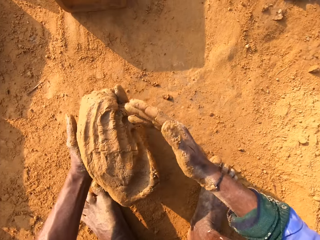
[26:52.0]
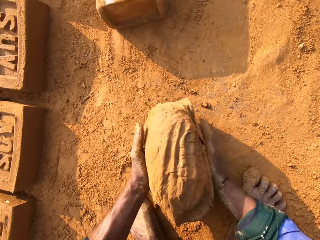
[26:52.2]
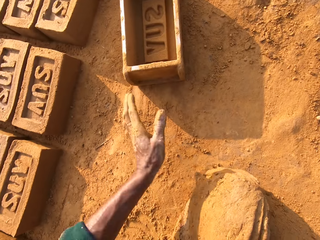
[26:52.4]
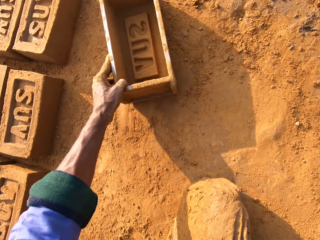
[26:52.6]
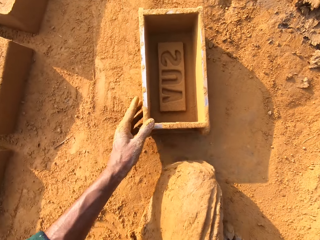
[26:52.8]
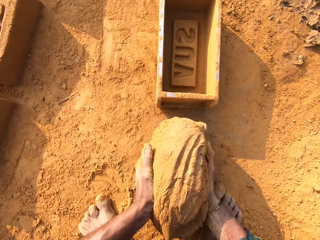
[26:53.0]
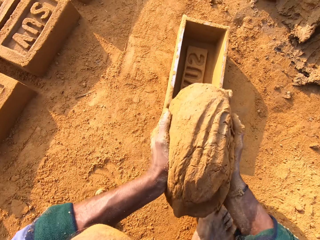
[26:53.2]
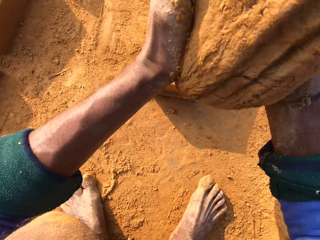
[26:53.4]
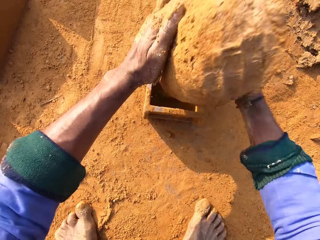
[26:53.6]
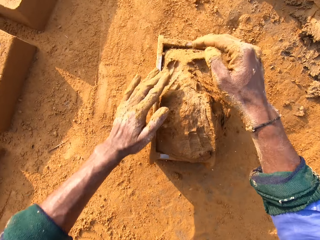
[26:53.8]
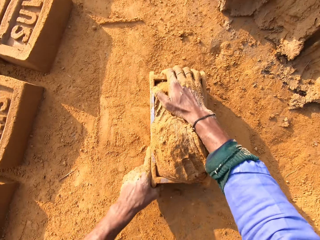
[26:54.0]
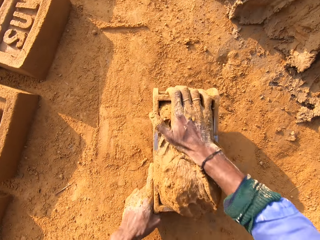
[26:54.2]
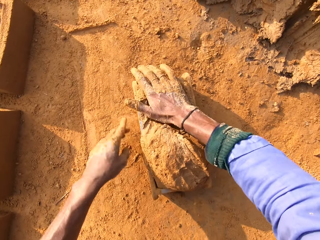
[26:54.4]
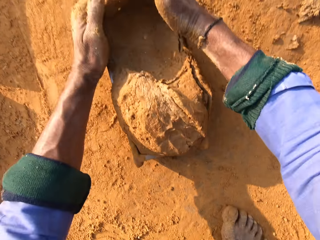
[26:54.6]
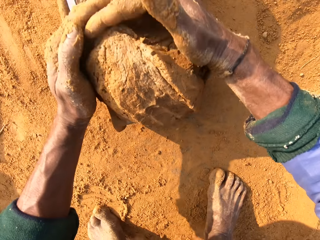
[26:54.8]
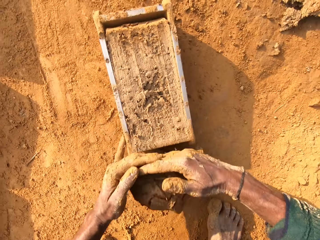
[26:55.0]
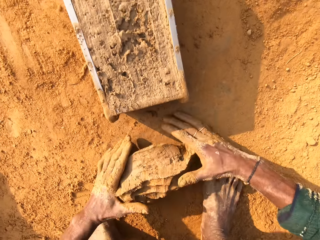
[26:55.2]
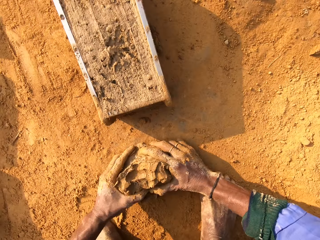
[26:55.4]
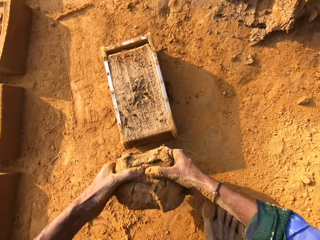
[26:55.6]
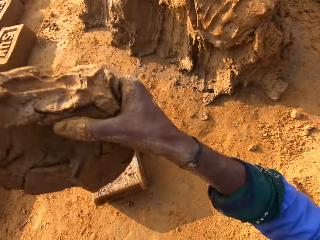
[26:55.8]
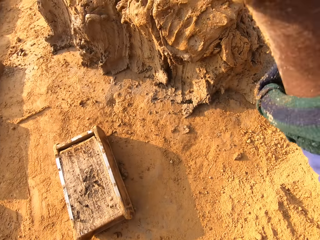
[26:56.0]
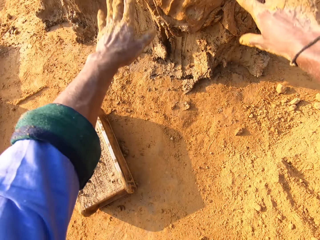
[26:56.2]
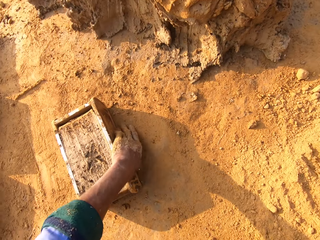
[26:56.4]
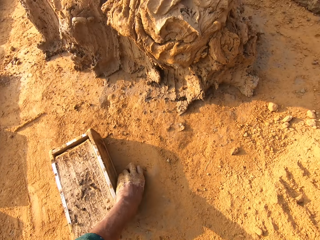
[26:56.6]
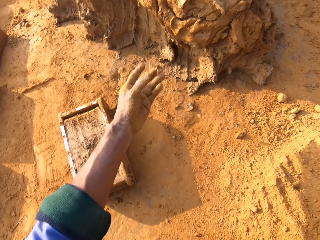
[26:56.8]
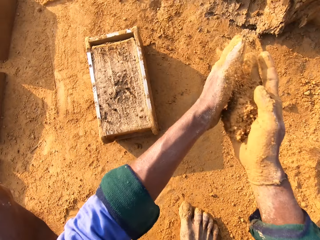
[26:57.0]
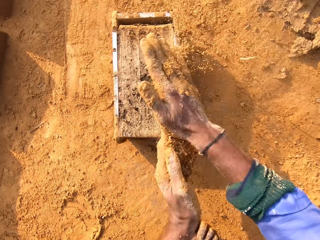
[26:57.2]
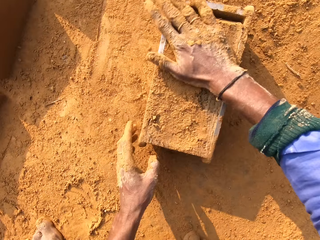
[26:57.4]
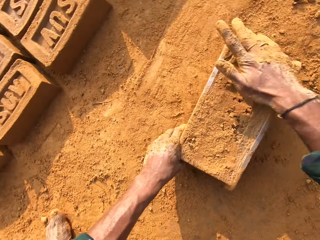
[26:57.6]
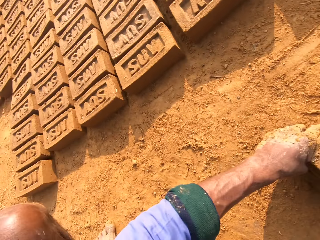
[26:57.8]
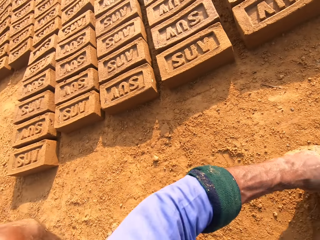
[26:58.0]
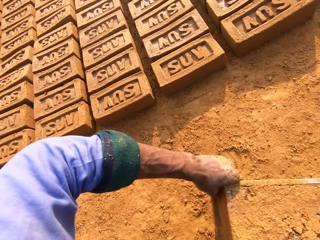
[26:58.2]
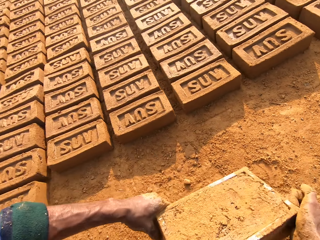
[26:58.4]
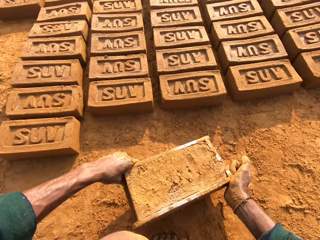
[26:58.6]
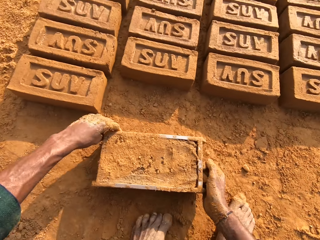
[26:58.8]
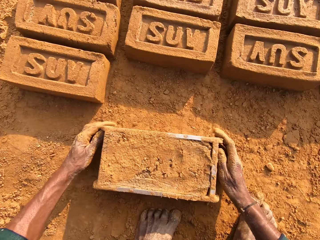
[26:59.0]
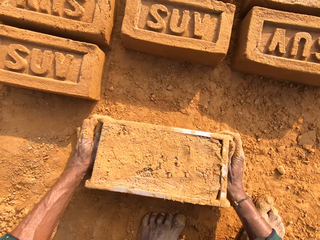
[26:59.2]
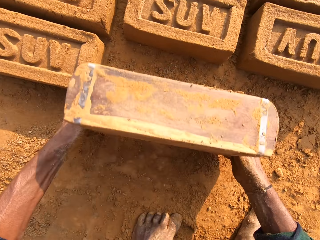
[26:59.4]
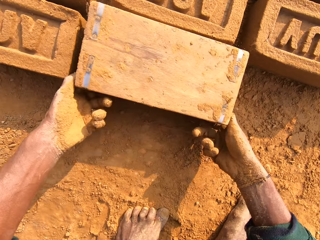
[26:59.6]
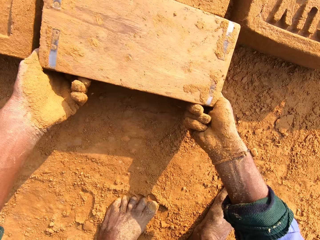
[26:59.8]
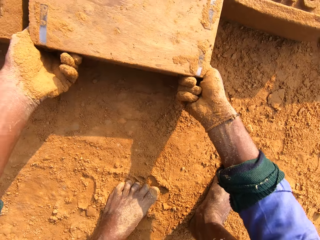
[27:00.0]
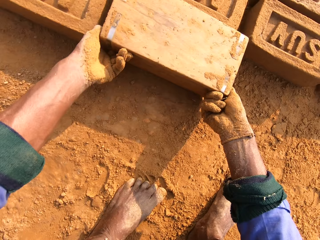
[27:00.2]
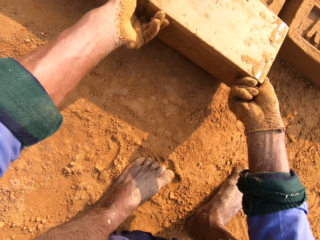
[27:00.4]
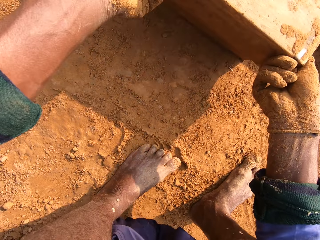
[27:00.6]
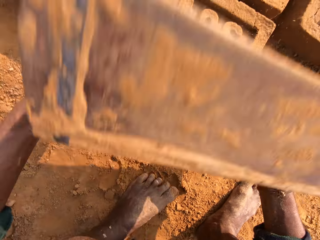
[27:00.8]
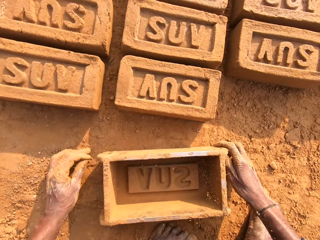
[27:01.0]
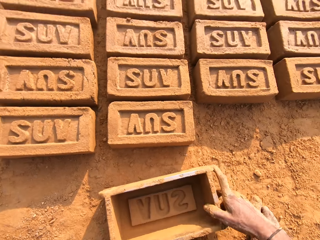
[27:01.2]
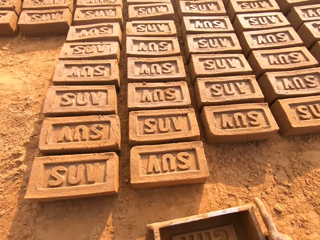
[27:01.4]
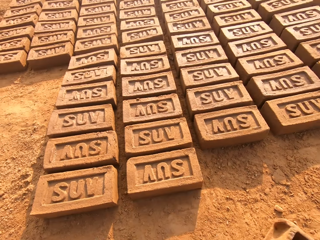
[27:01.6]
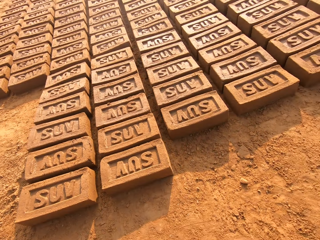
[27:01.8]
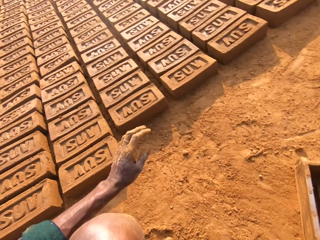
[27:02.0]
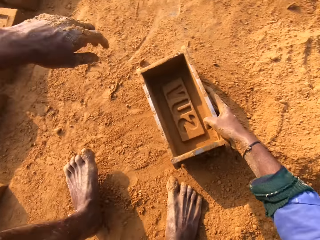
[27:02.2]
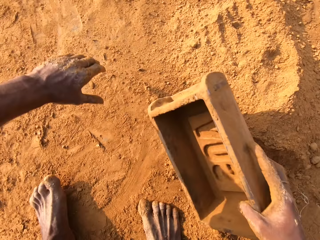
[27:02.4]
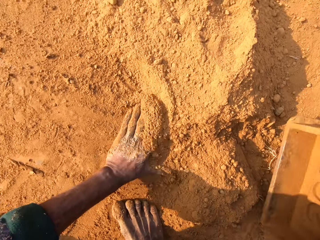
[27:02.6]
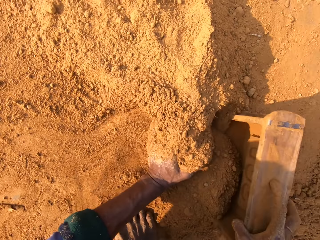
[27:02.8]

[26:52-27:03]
The camera wearer pulls the brick mold closer. They put molding clay in the brick mold. They remove extra molding clay from the brick mold. They throw the molding clay on the ground. They rub a hand with soil. They cover the brick mold with soil. They flip the brick mold on the ground. They remove a brick from the brick mold.

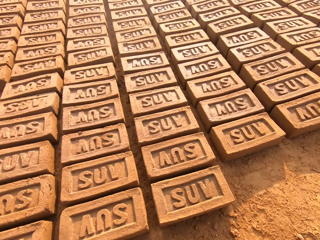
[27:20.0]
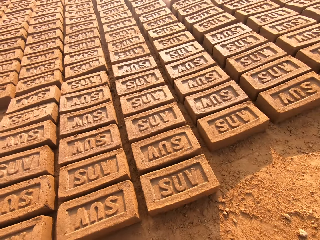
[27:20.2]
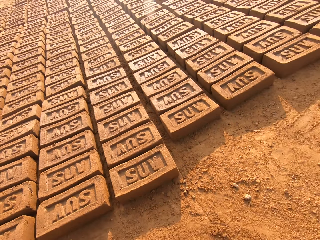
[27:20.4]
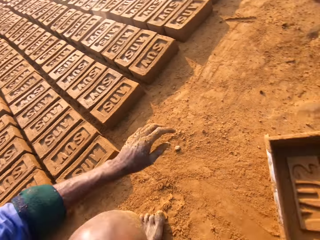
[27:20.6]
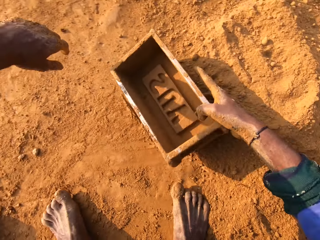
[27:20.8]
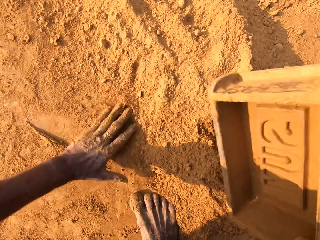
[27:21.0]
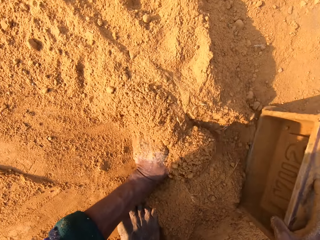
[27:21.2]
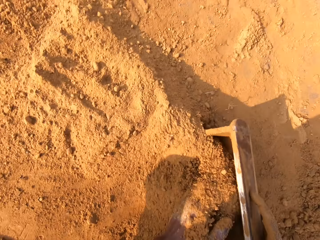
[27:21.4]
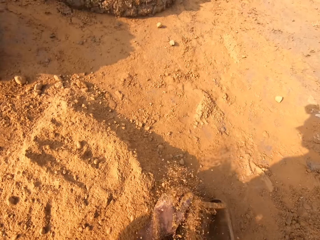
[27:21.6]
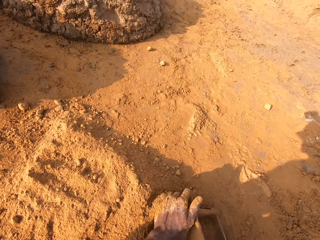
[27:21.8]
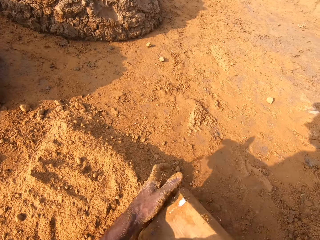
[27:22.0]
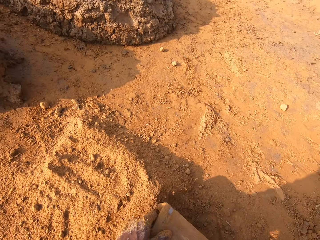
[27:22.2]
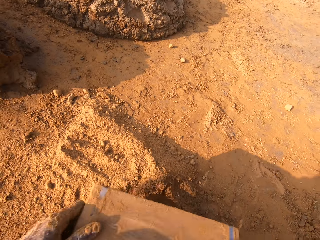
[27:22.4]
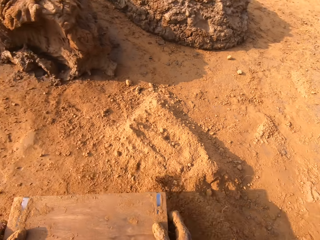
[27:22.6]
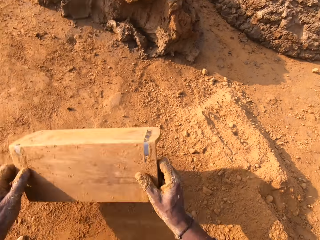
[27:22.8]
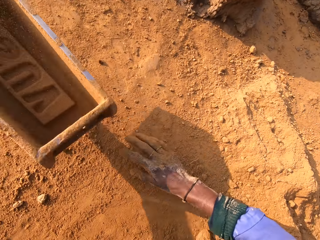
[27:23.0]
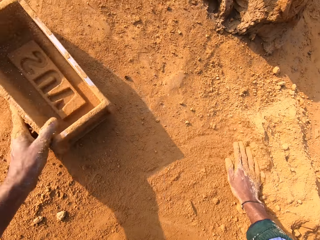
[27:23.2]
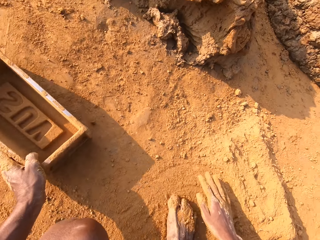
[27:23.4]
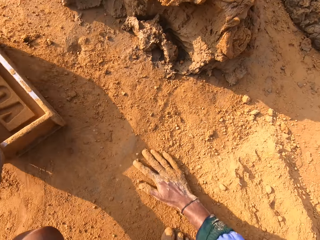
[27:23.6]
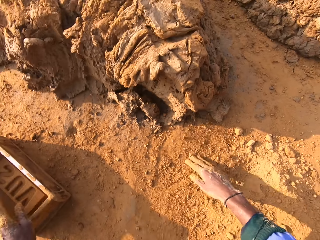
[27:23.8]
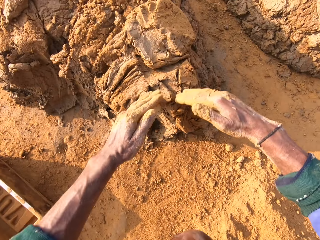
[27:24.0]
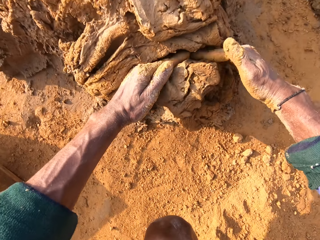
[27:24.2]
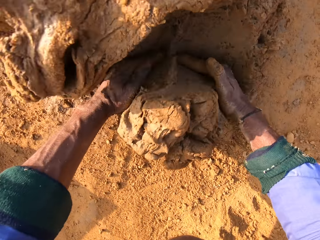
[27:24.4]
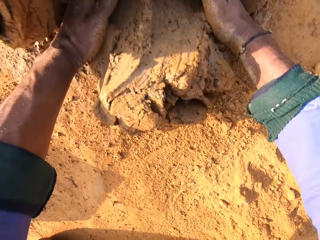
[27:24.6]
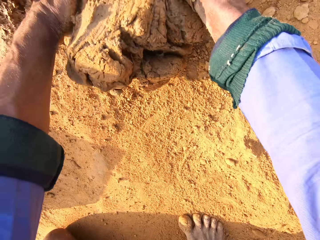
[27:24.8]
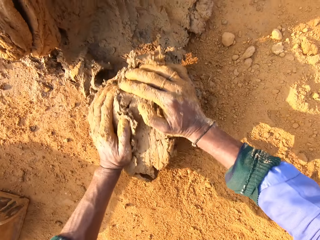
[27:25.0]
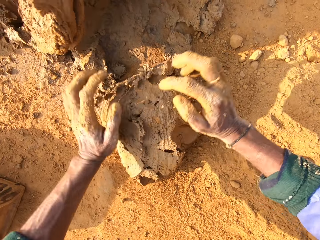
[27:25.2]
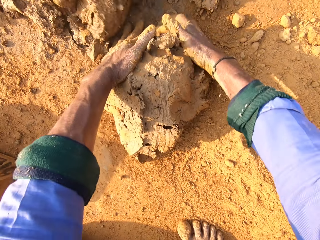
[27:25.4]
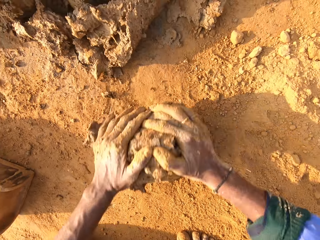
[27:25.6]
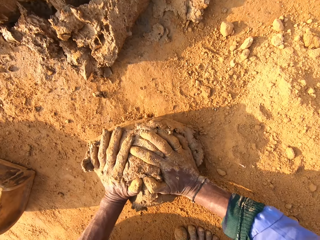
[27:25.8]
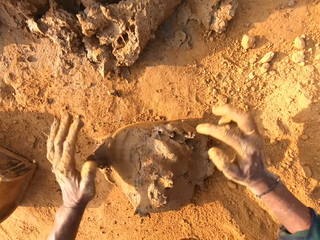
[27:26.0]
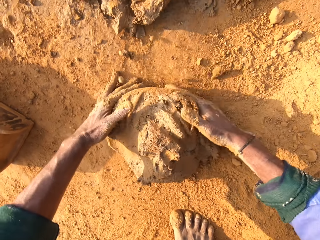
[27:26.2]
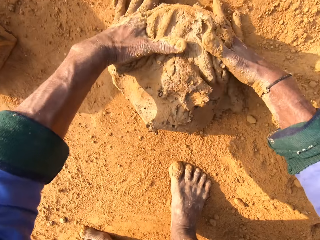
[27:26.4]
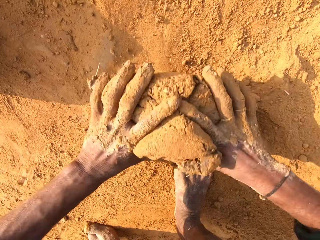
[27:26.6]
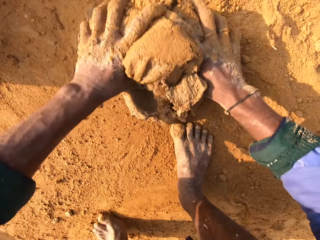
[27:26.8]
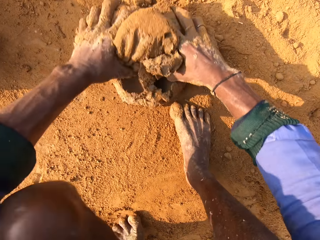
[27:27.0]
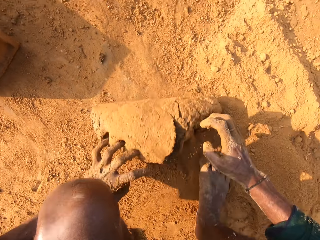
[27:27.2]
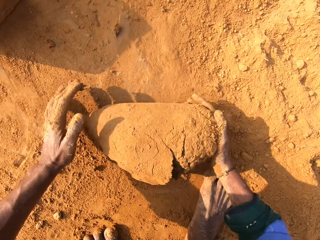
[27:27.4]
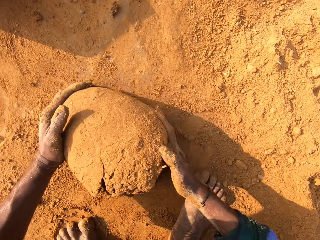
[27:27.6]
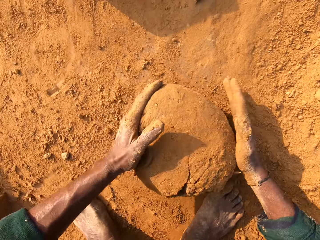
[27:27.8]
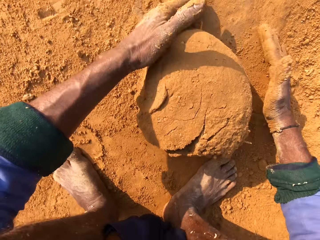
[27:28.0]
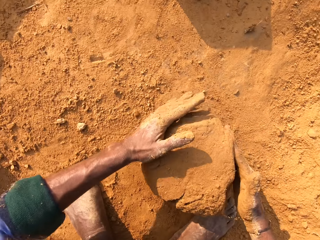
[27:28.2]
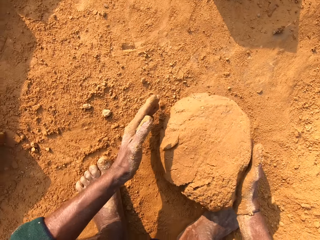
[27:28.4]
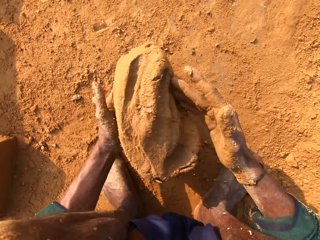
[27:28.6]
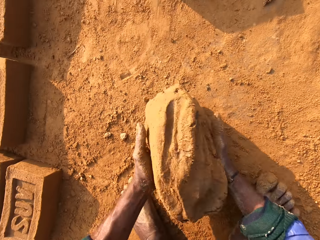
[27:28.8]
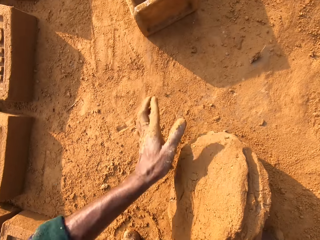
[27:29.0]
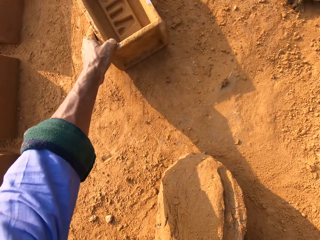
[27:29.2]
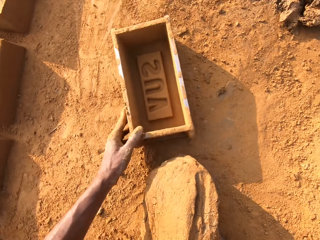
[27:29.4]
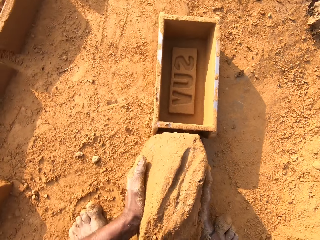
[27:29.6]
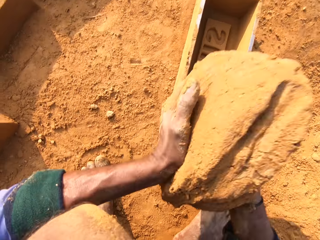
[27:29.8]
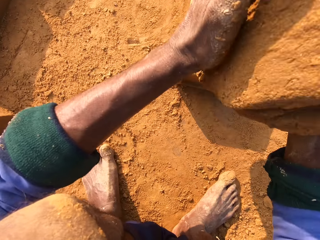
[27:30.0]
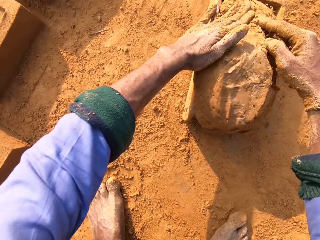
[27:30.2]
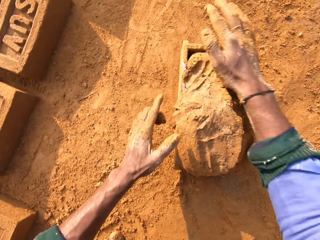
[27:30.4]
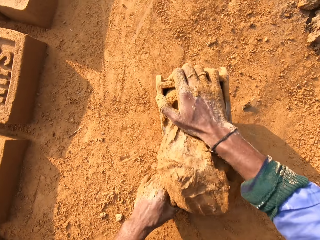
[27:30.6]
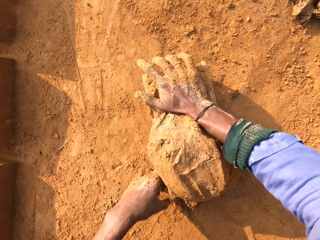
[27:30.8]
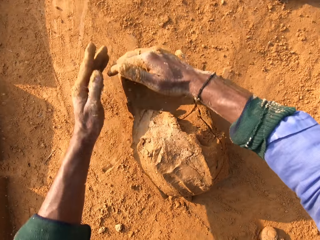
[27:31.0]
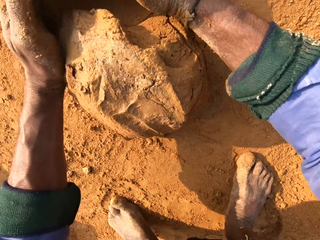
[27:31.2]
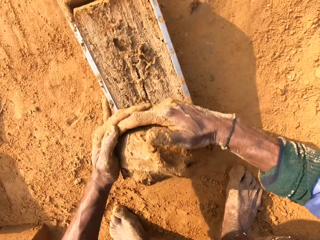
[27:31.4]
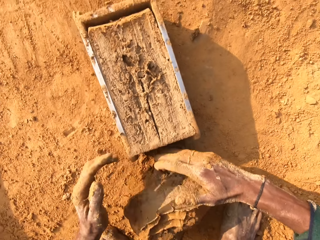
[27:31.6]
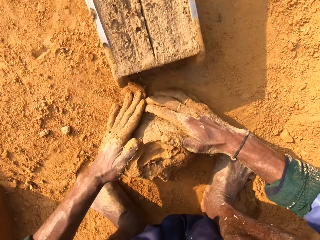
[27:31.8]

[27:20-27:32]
The camera wearer removes a brick from the brick mold. They collect soil with the brick mold. They pour the soil. They put the brick mold on the ground. They cut the mud. They scoop molding clay. They roll the molding clay on the floor. They pick up the mud. They pick up the brick mold. They pull the brick mold closer. They put the molding clay in the brick mold. They press the mud. They cut the mud.
